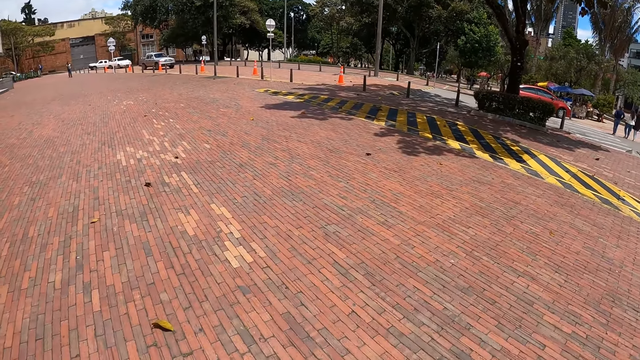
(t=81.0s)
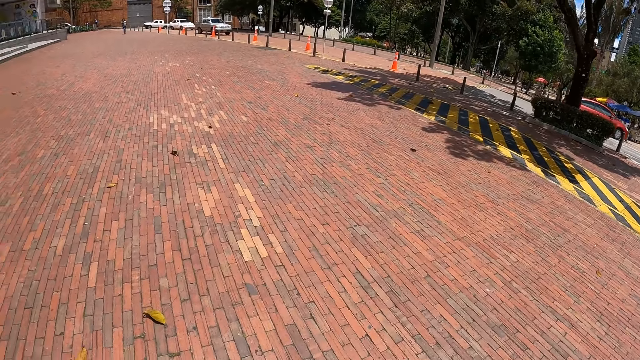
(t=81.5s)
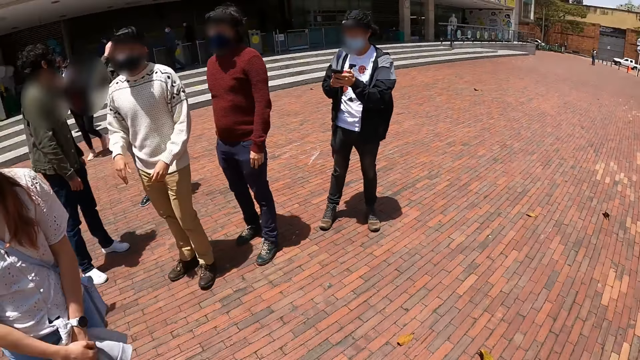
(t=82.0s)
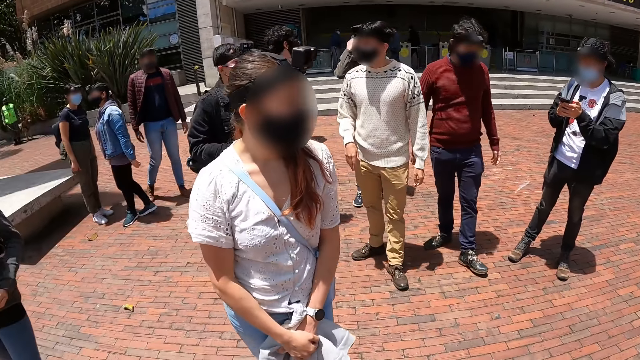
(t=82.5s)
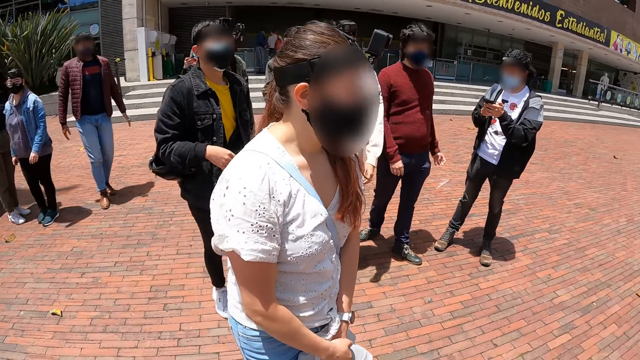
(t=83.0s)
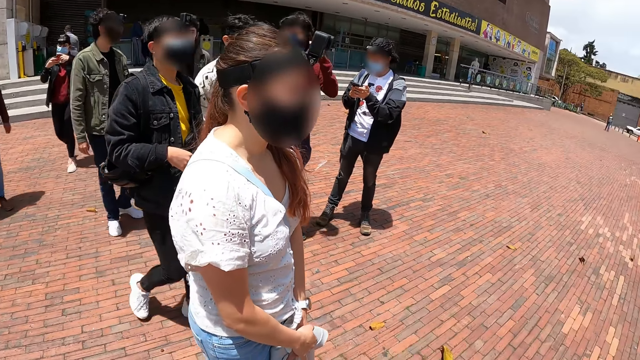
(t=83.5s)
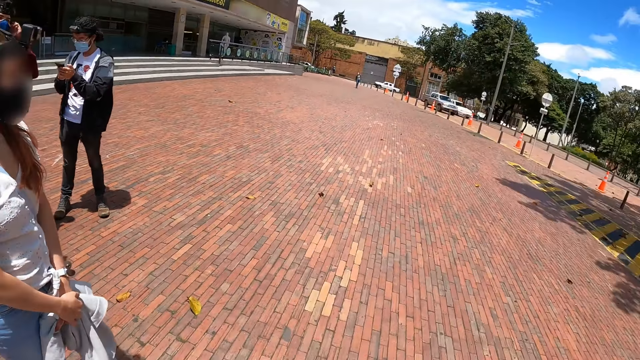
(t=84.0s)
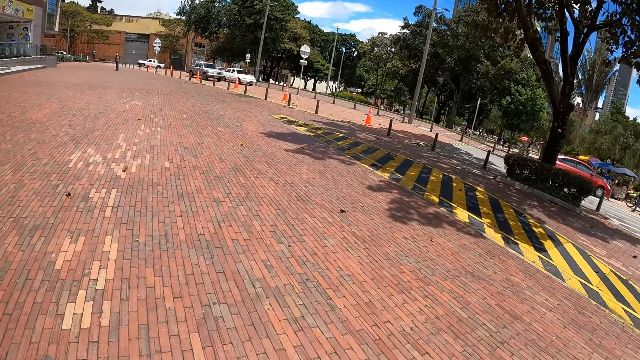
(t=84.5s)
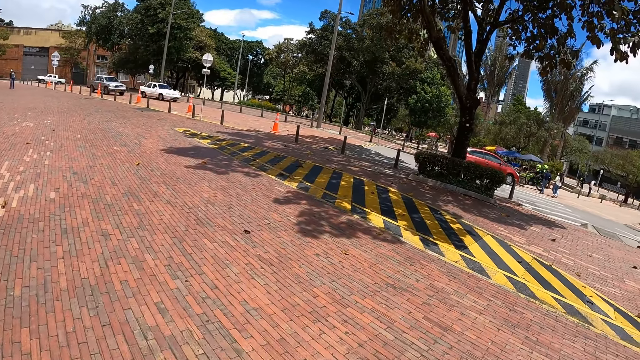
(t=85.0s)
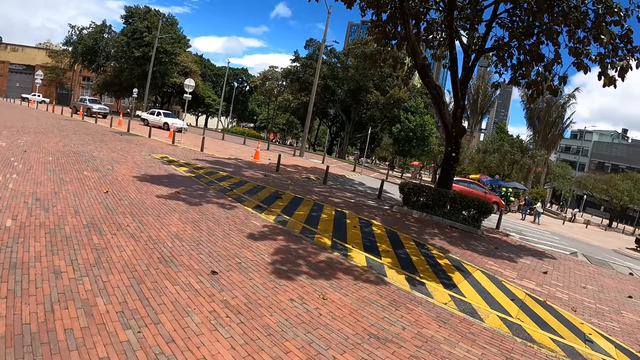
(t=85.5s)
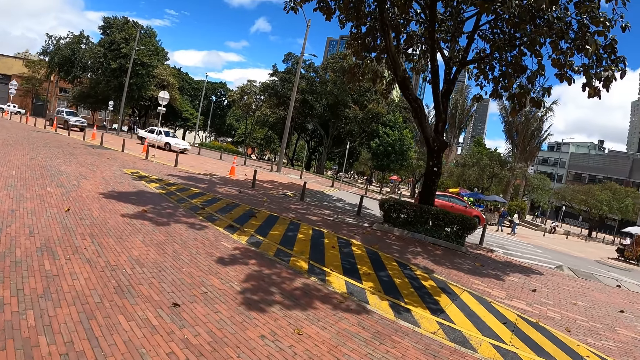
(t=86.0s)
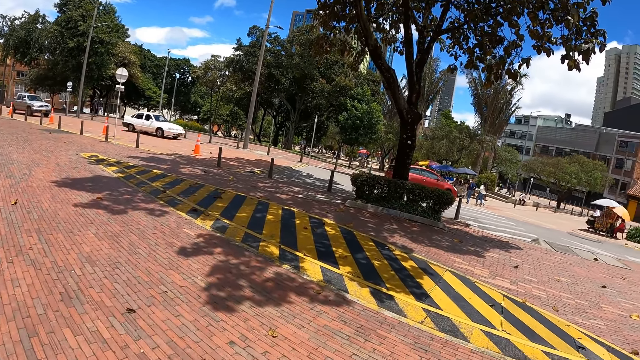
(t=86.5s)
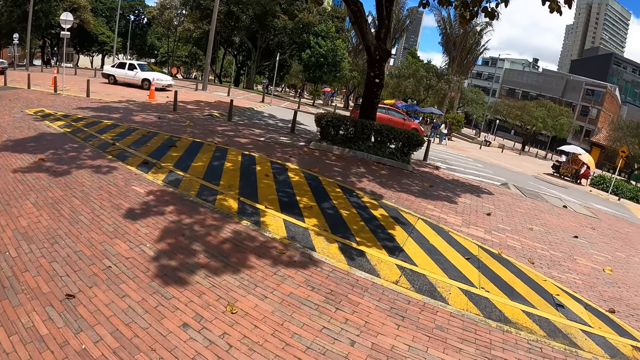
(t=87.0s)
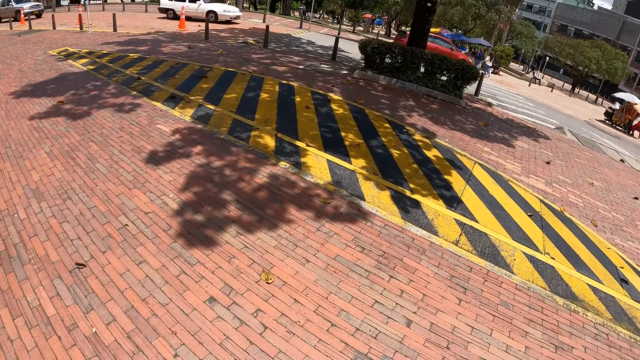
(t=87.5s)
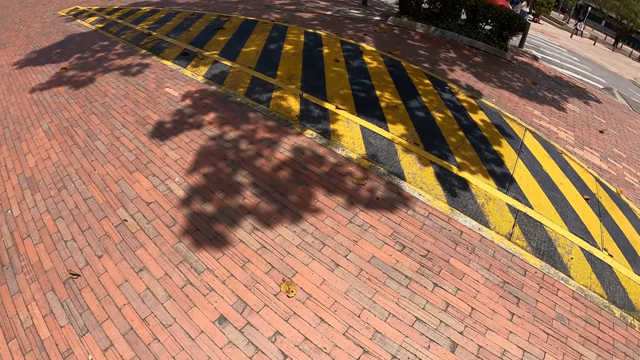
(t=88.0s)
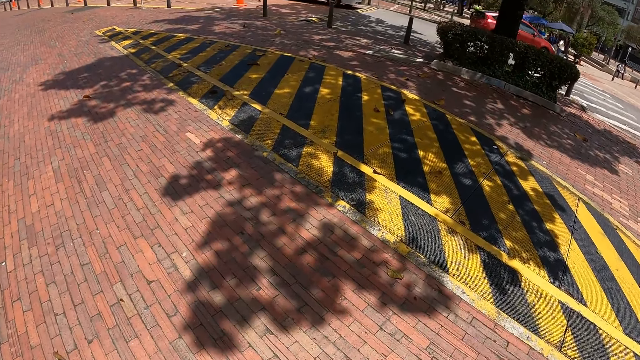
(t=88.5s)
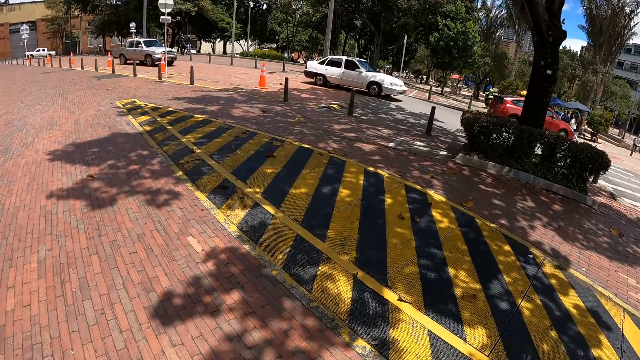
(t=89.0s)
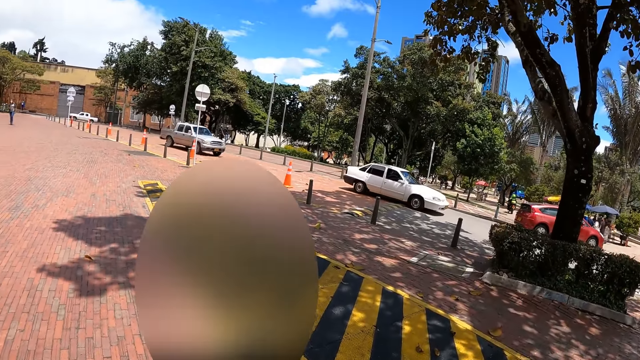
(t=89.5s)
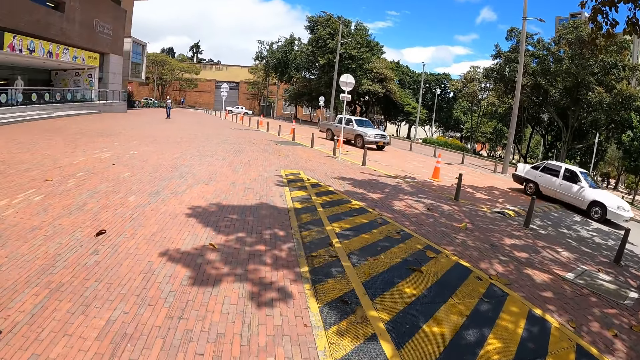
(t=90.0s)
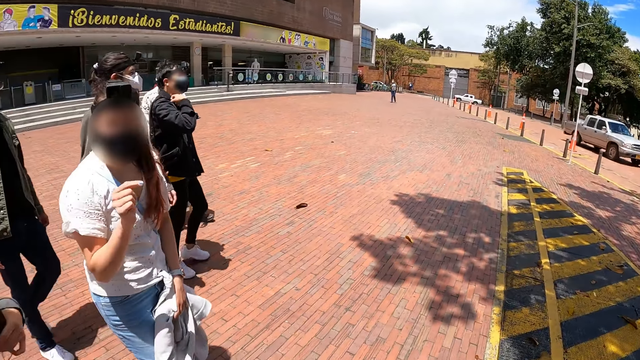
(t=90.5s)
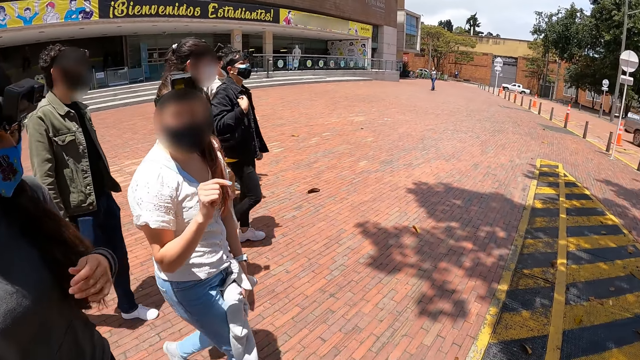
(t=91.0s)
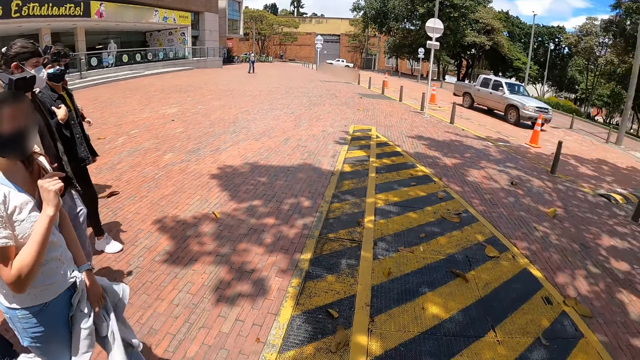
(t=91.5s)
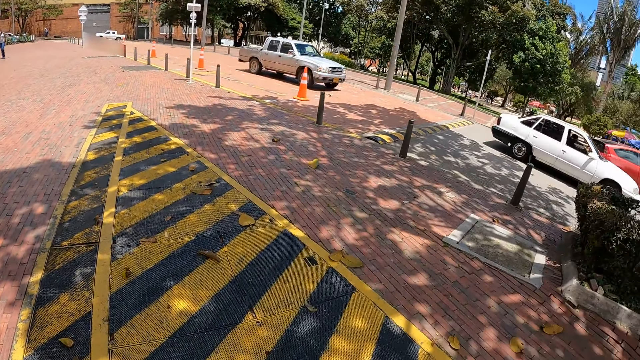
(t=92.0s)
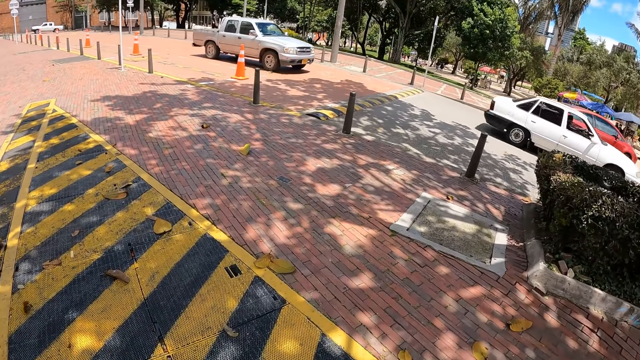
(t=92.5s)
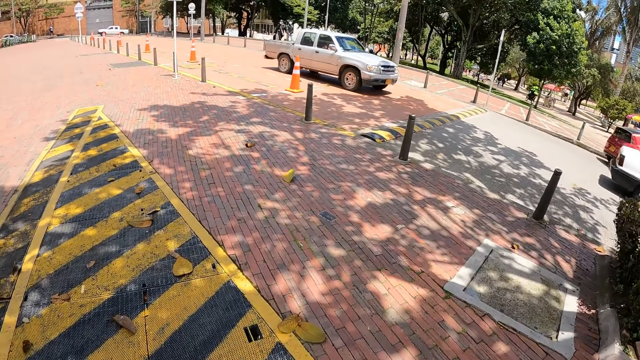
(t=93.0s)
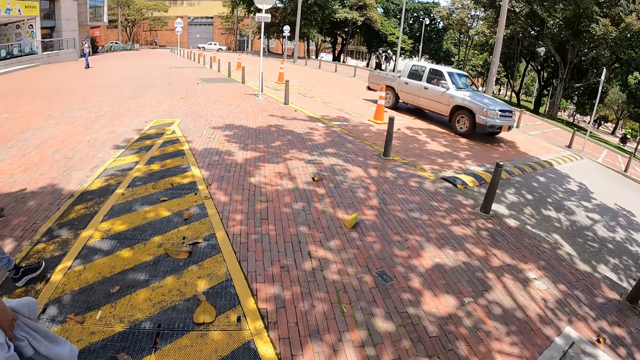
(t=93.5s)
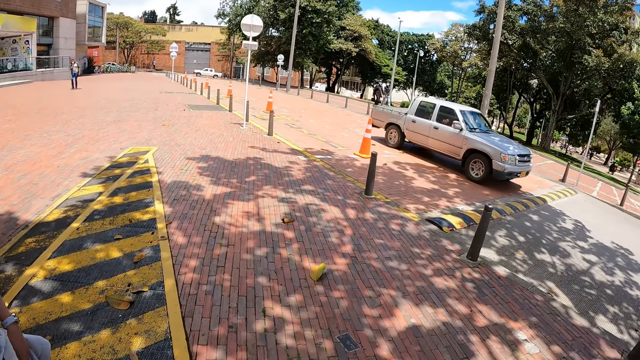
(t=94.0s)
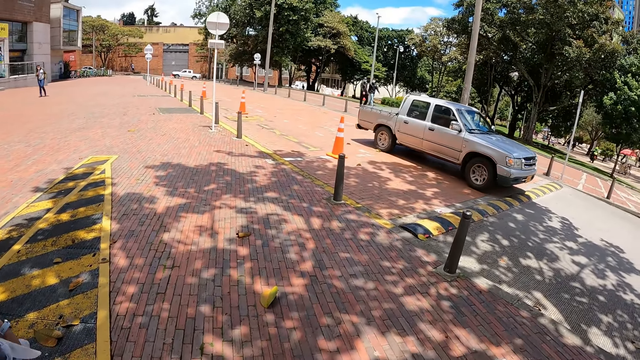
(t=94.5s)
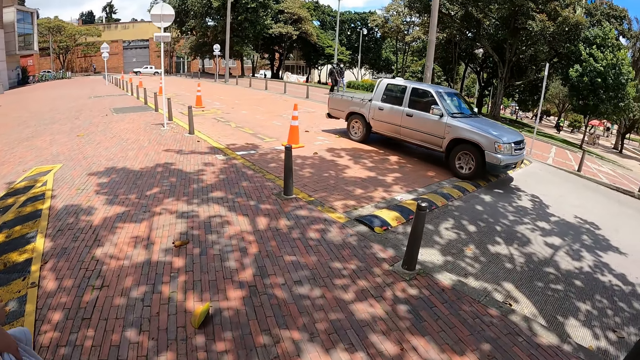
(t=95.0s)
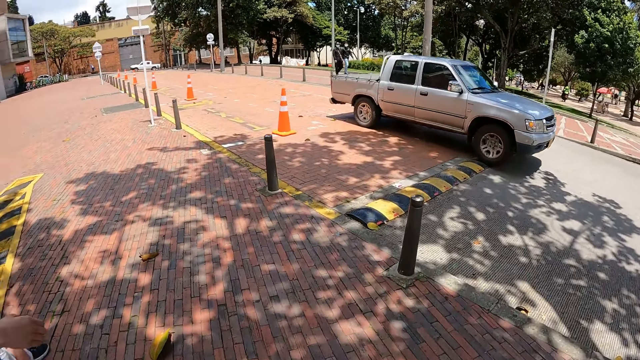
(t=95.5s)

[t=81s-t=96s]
The camera wearer walks around. They look around. They walk out of the compound. A woman interacts with the camera wearer. The camera wearer walks around.

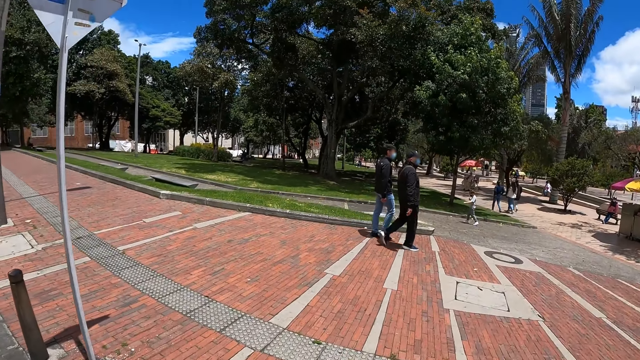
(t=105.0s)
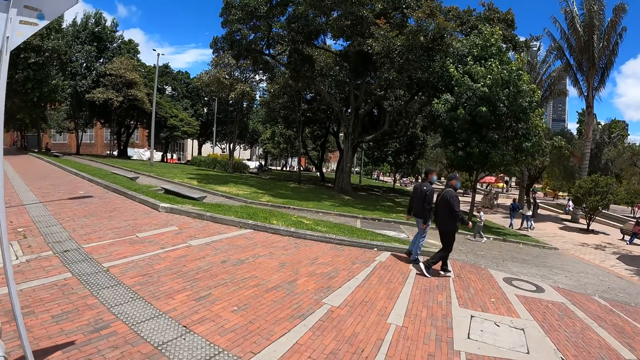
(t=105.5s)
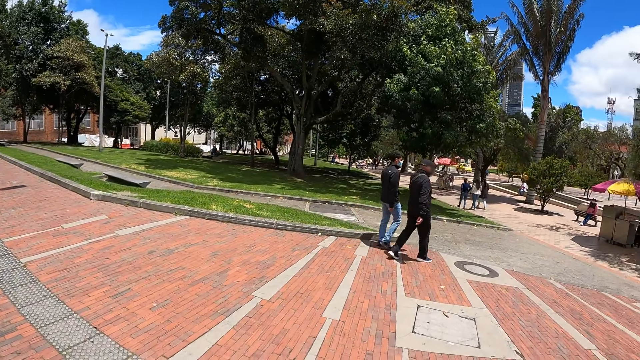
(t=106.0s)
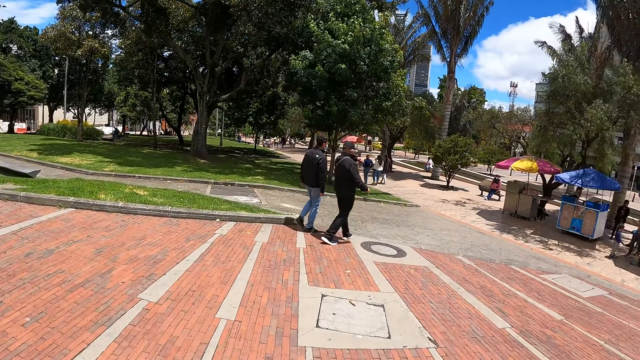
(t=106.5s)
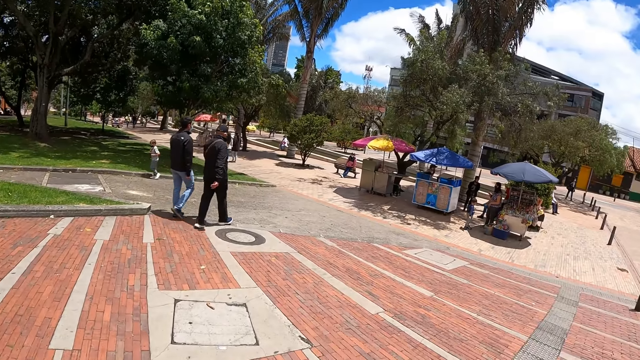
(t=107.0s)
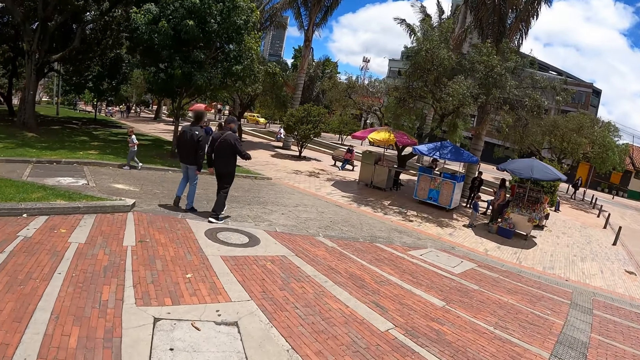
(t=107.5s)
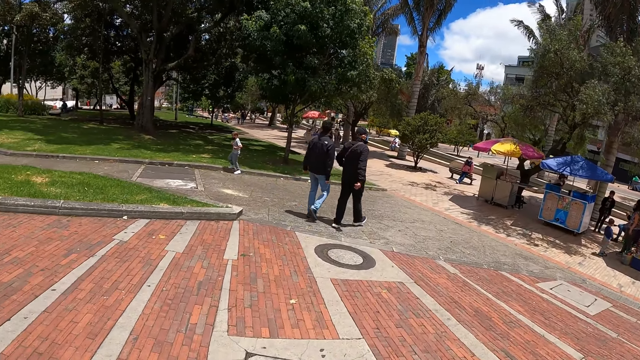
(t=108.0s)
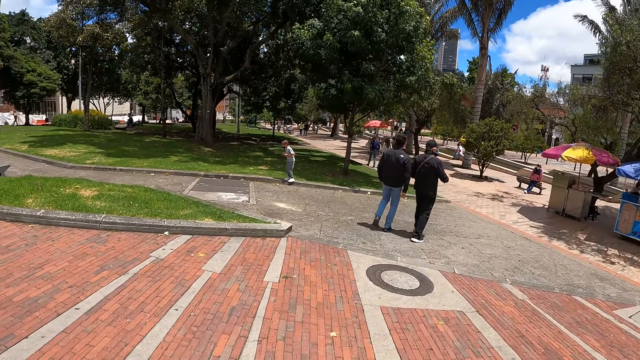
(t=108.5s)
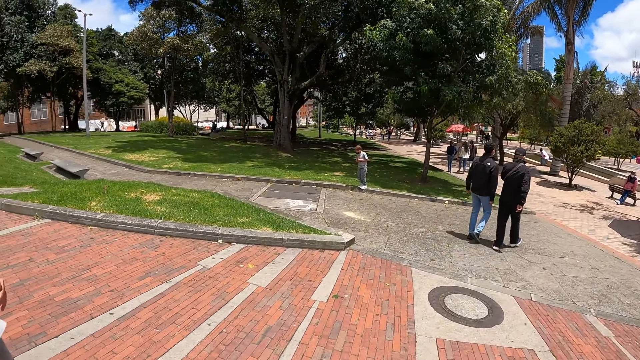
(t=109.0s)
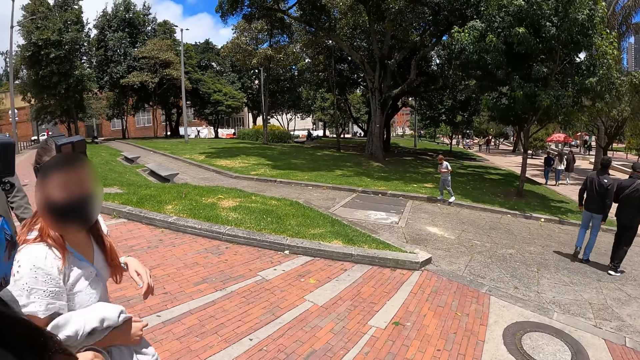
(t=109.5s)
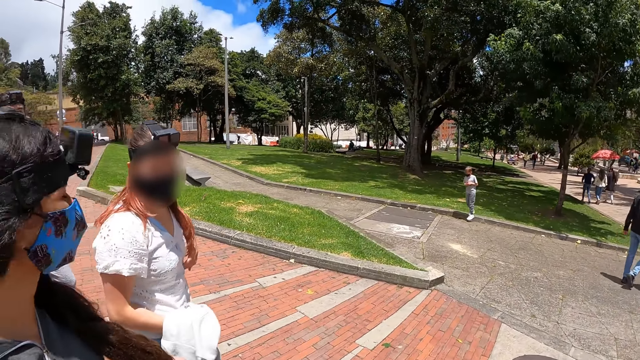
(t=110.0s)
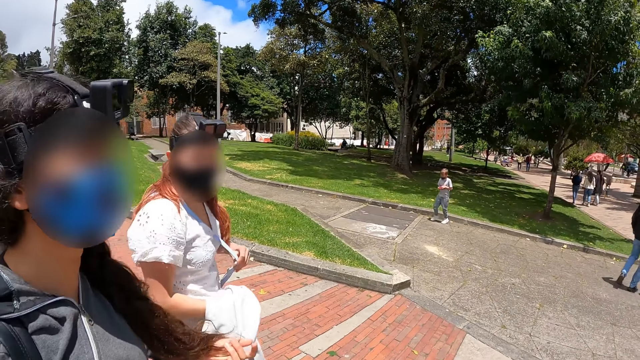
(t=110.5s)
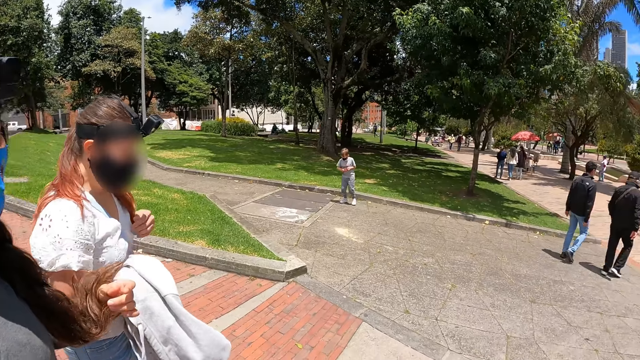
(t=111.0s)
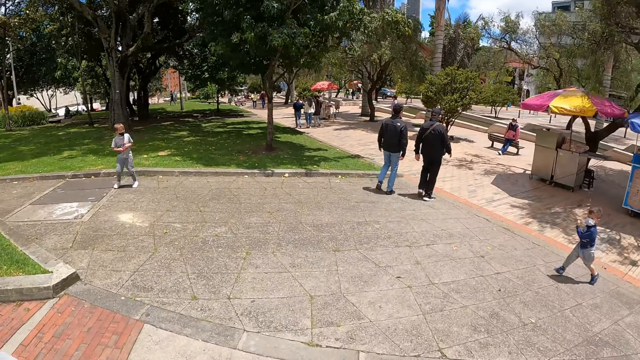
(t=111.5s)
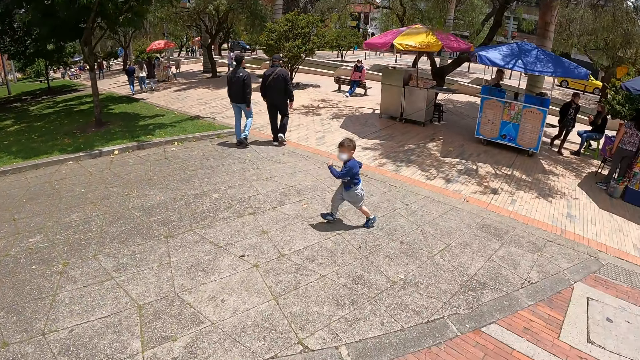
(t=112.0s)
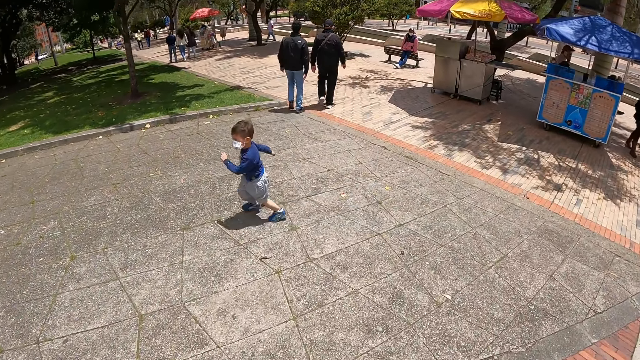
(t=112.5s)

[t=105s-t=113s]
A woman interacts with the camera wearer. The woman interacts with another woman.
